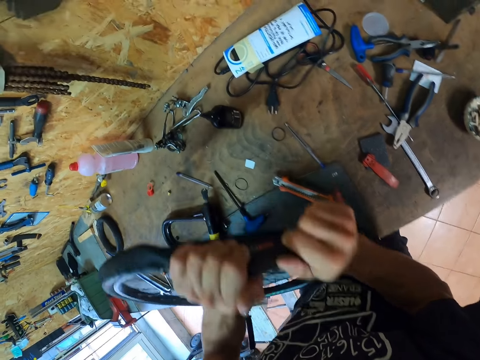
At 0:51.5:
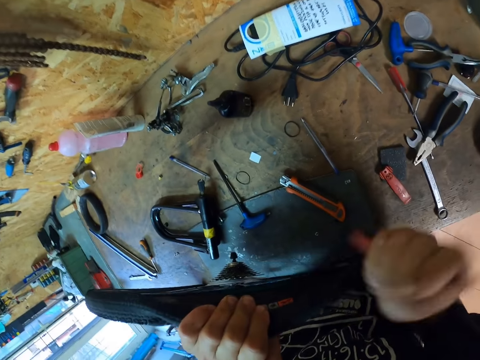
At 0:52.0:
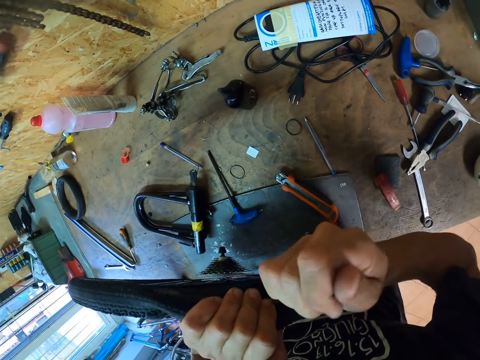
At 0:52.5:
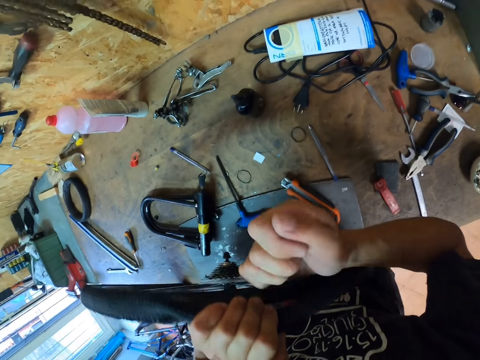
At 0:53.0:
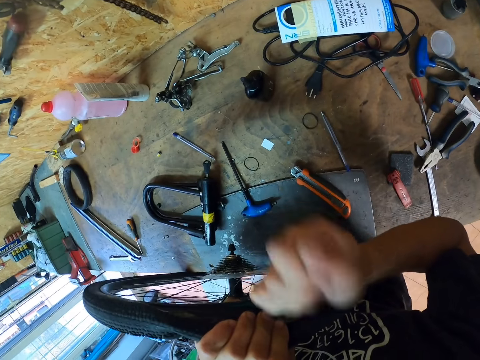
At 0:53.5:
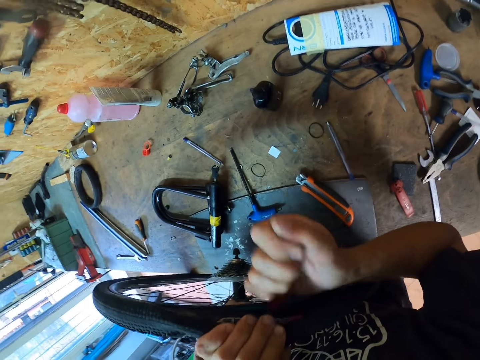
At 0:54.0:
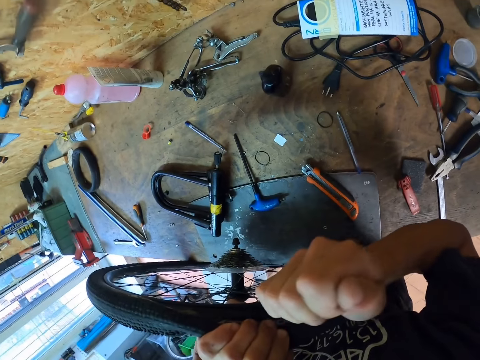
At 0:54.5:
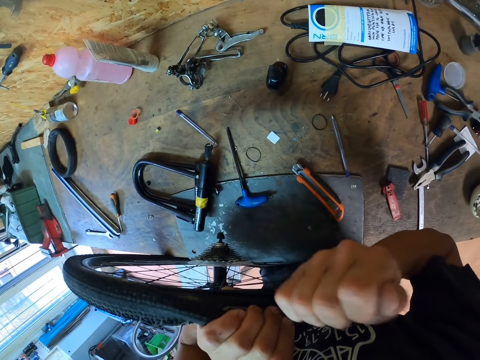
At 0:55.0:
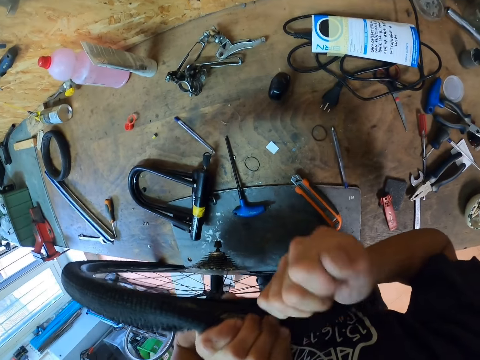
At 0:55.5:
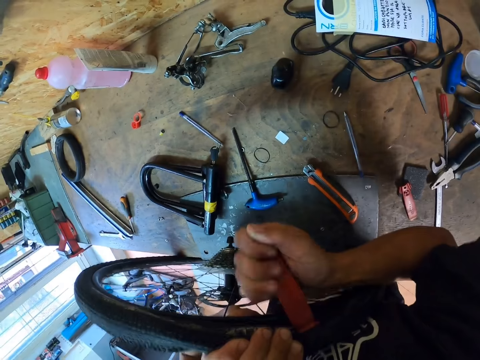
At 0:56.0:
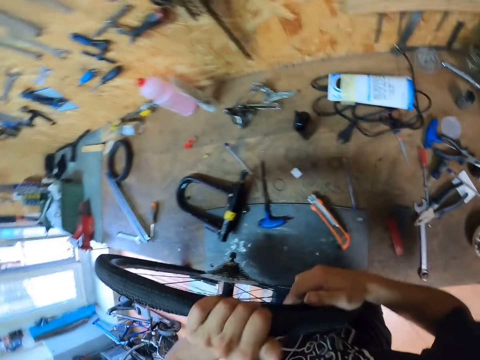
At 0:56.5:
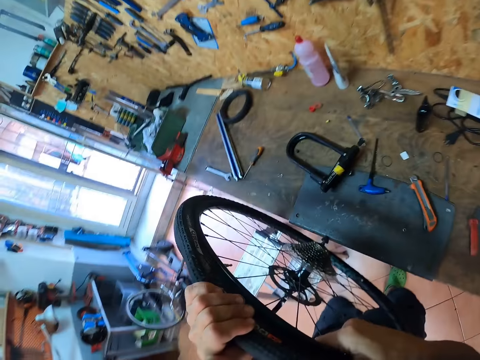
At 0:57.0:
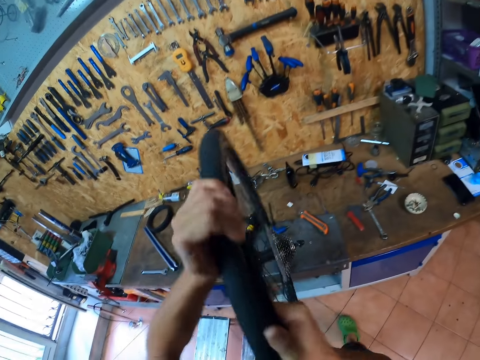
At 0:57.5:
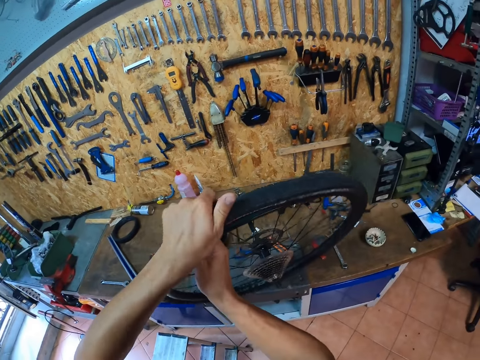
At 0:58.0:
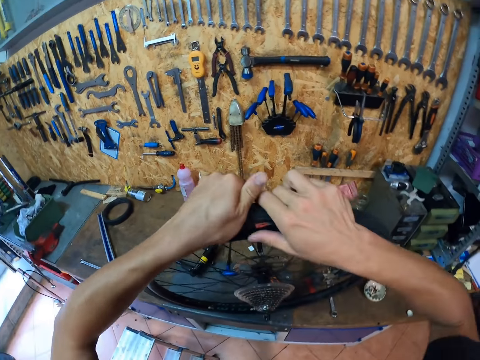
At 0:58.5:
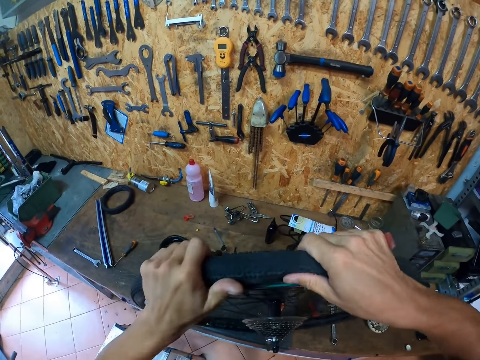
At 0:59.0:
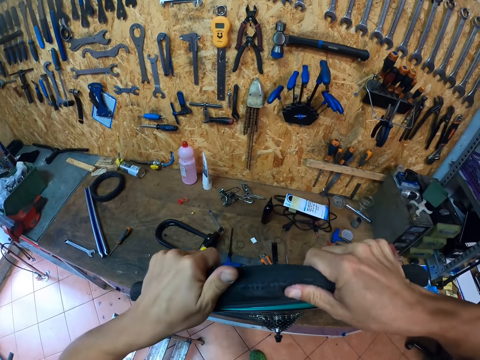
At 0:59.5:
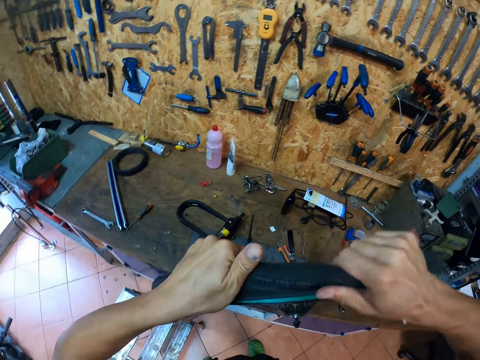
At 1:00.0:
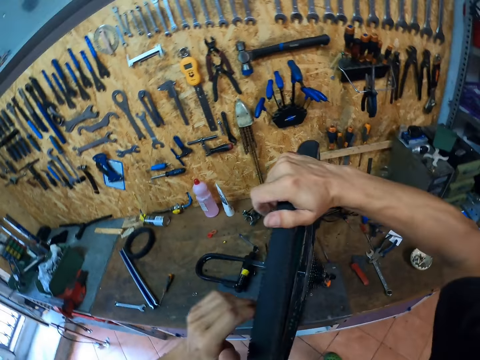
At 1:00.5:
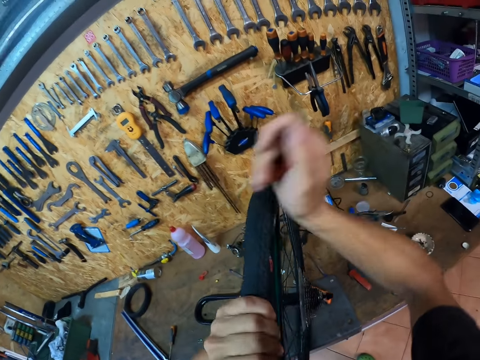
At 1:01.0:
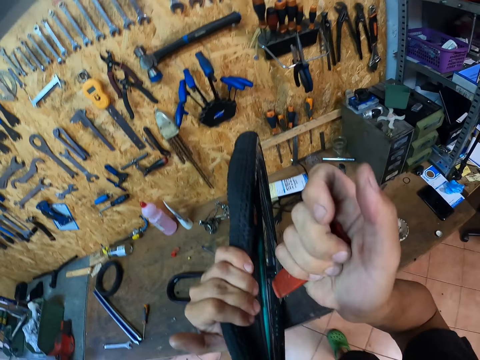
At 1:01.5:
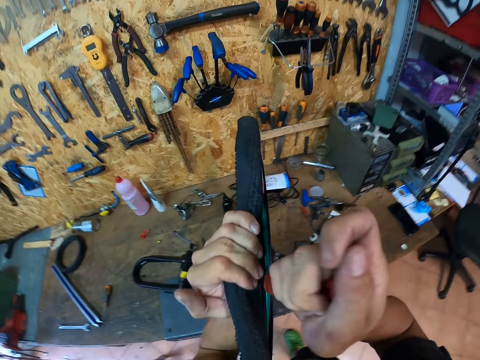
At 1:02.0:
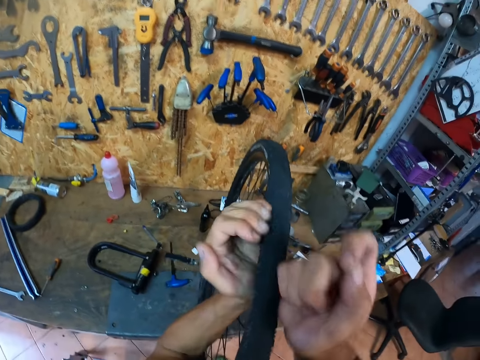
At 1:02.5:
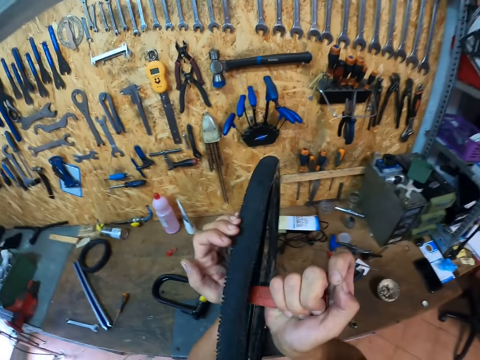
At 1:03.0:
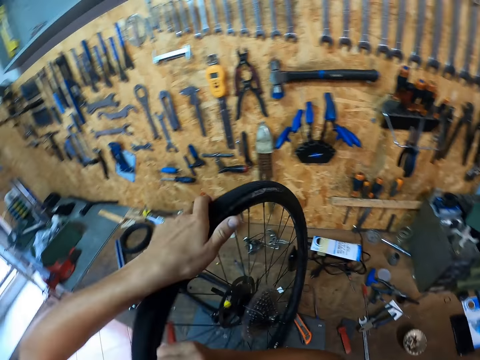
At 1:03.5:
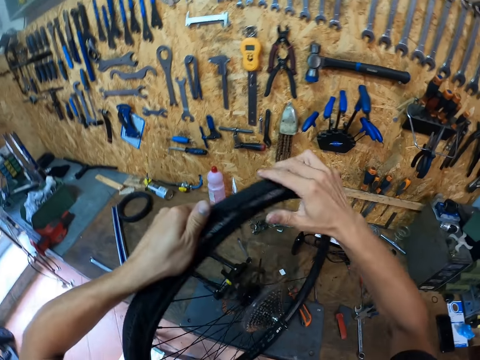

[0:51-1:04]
The camera wearer removes a pipe from a wheel with a plastic knife. They adjust the wheel on a table. They remove the pipe from the wheel with the plastic knife.

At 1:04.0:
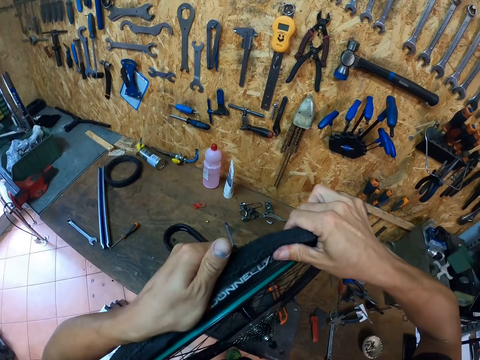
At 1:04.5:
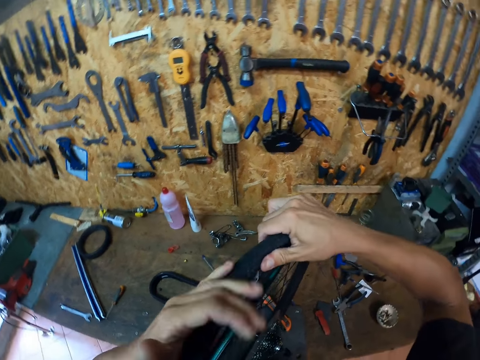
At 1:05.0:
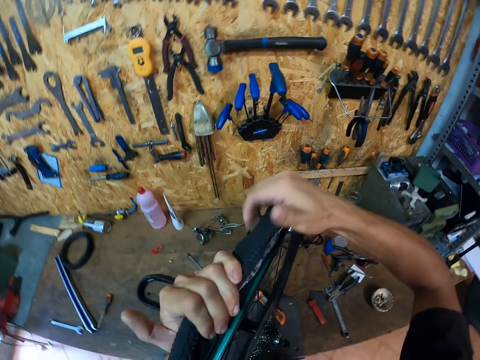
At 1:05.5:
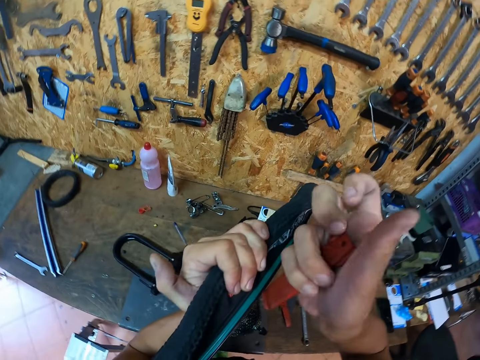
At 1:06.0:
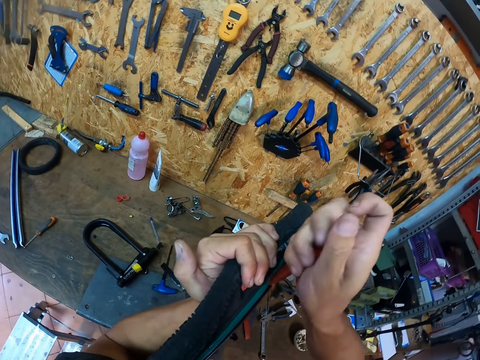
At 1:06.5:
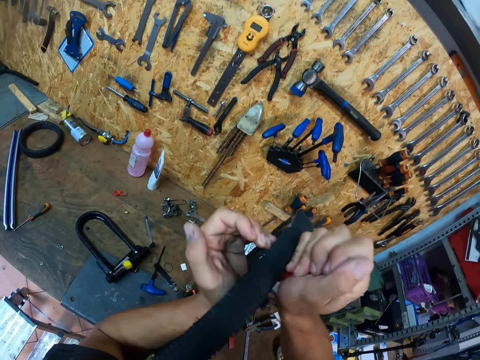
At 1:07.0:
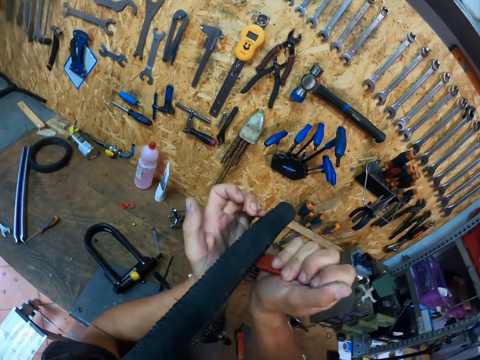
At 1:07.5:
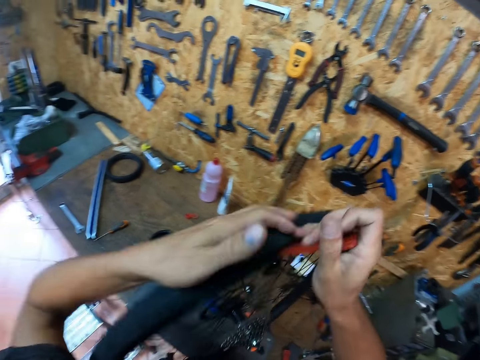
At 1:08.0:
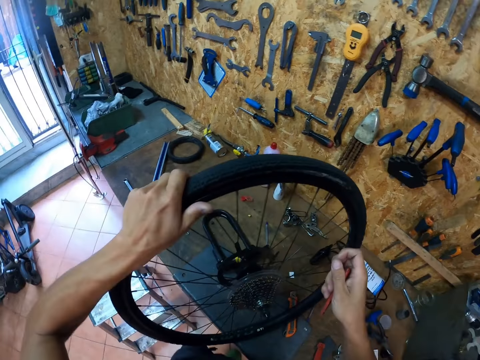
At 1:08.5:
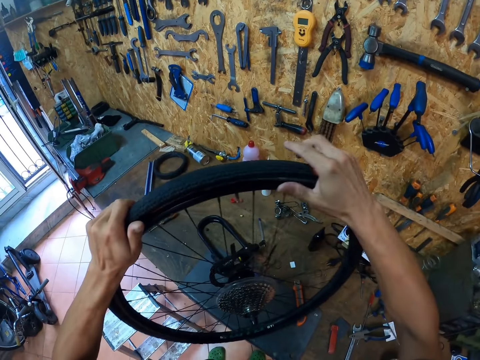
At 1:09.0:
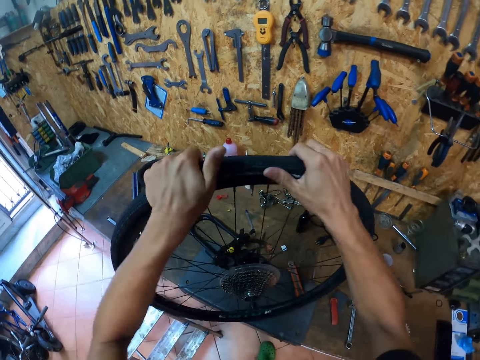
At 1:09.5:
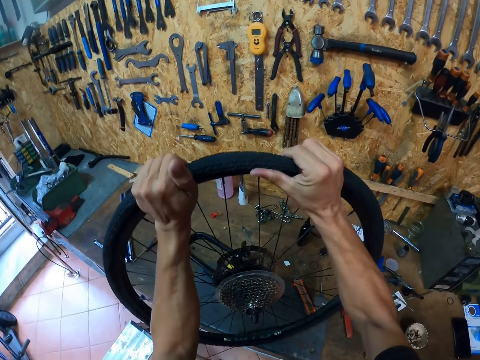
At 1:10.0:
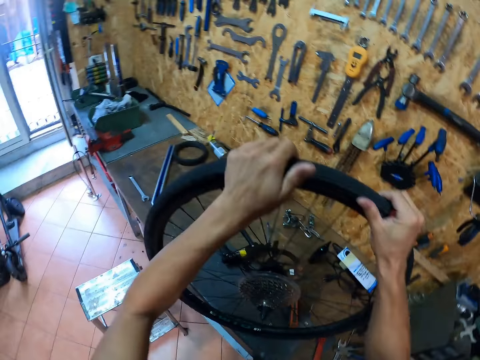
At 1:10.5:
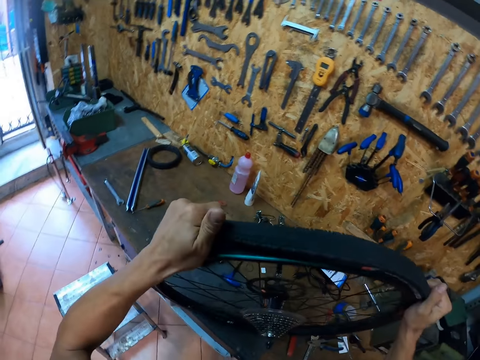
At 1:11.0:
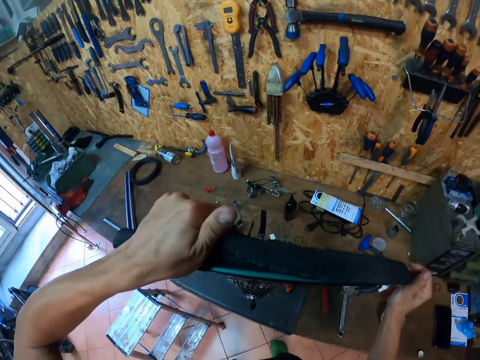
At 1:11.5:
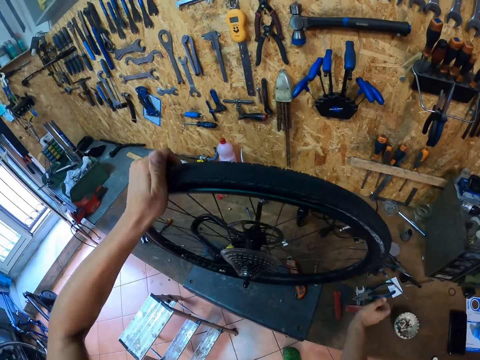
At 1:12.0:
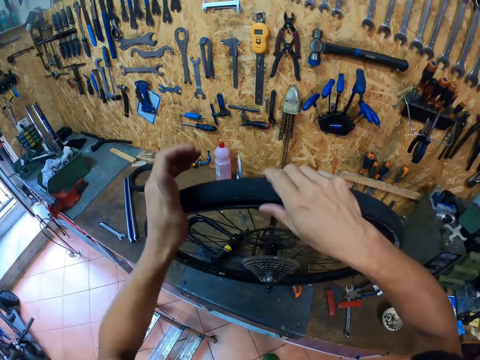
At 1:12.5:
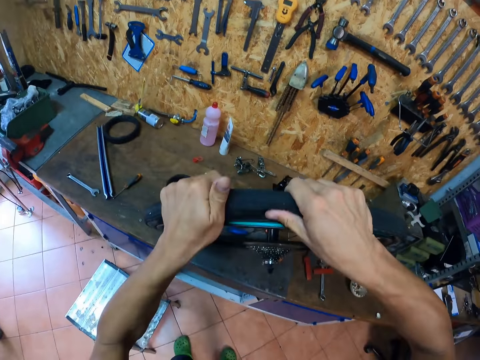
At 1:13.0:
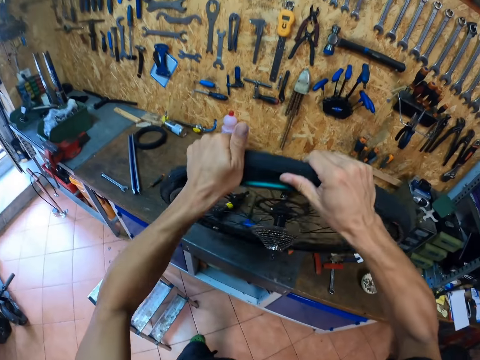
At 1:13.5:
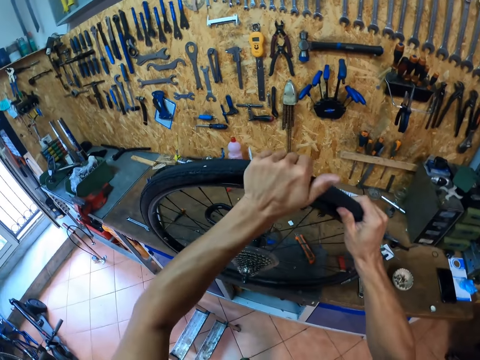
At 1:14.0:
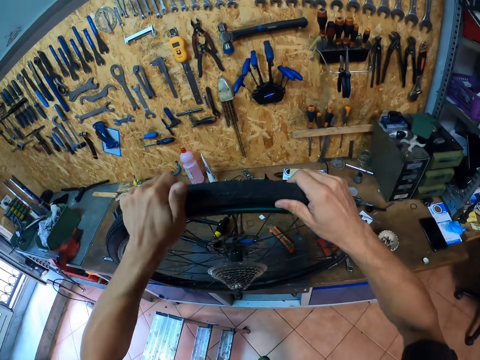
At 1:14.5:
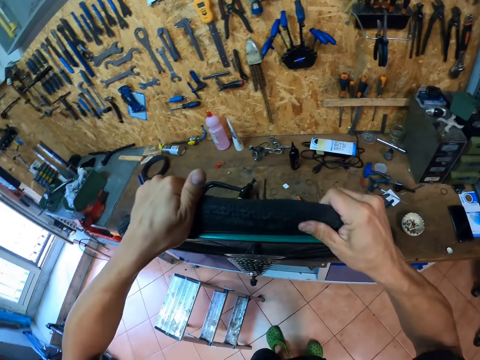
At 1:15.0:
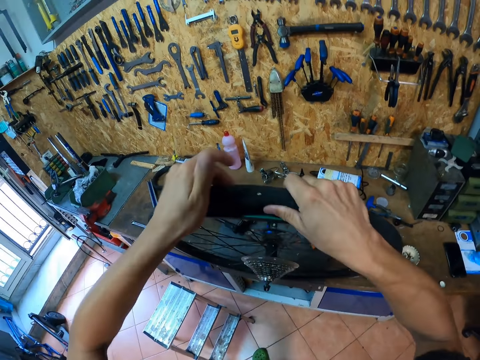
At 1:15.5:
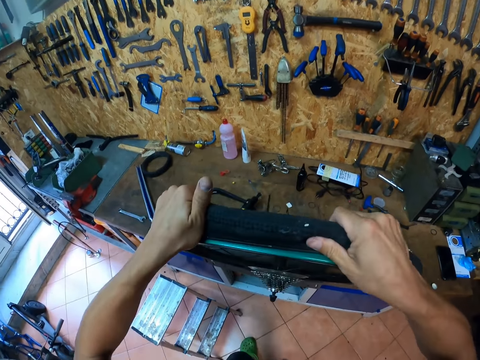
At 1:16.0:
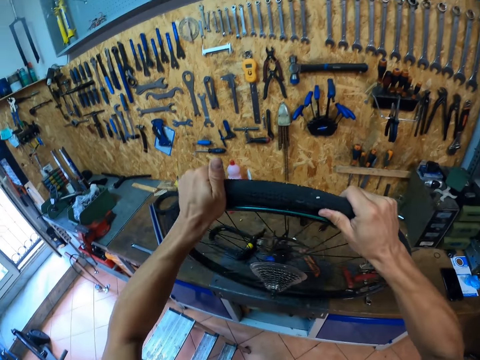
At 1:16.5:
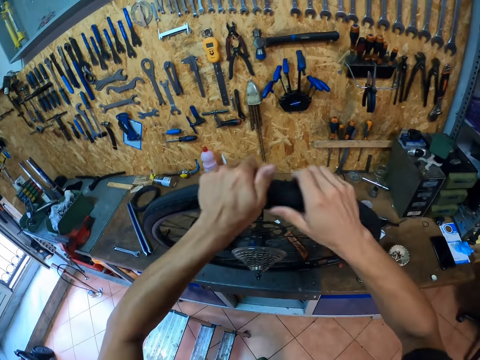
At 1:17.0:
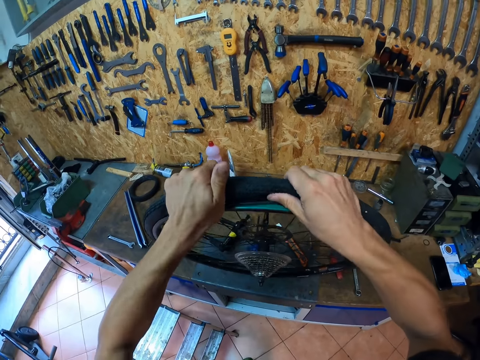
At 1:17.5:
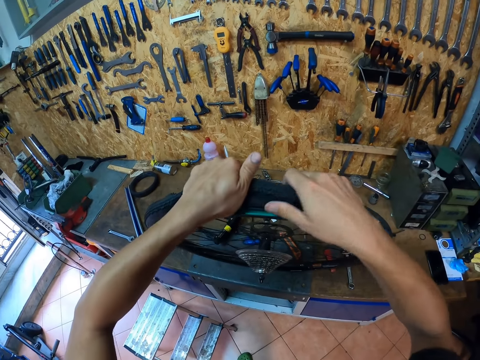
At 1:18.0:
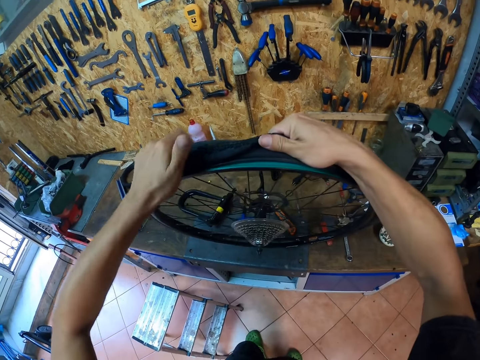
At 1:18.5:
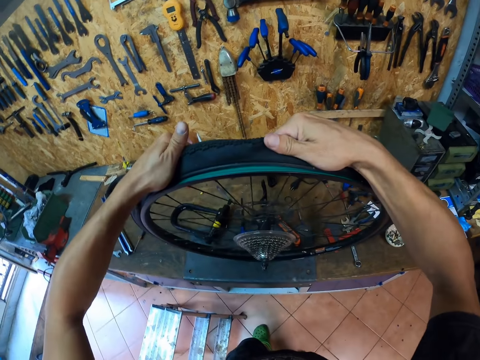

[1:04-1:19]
The camera wearer adjusts a wheel on a table. He flips the wheel on the table. He drops the tire lever on the table with his right hand. He pushes the tire tubes from their rim with both hands. He adjusts the wheel on the table.
